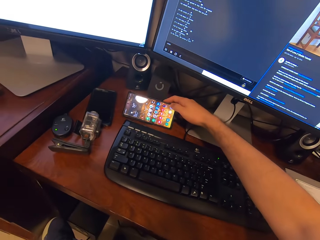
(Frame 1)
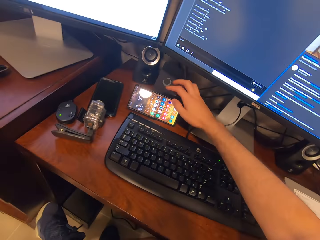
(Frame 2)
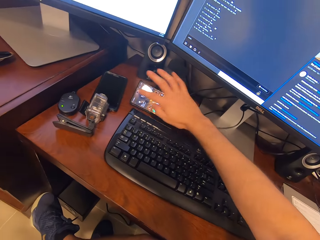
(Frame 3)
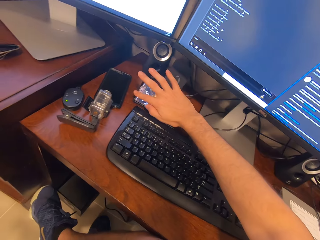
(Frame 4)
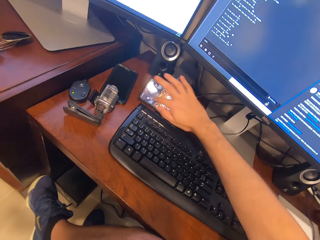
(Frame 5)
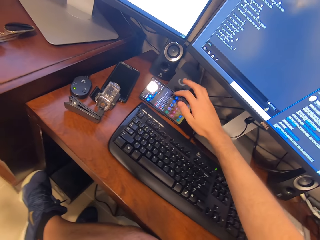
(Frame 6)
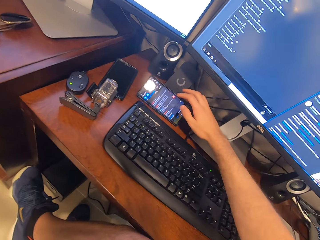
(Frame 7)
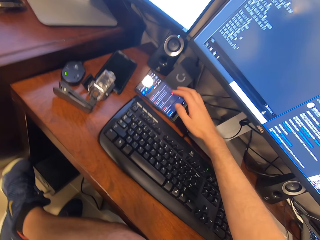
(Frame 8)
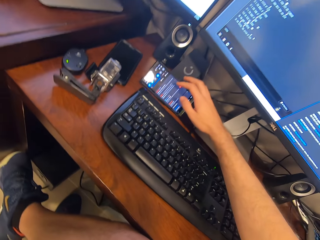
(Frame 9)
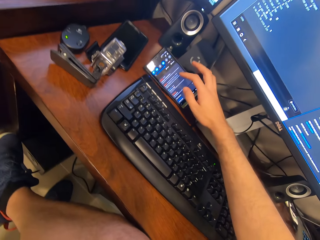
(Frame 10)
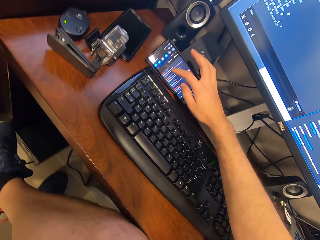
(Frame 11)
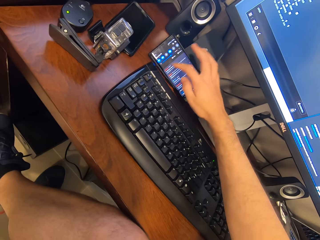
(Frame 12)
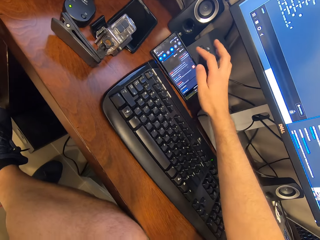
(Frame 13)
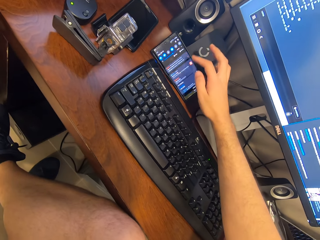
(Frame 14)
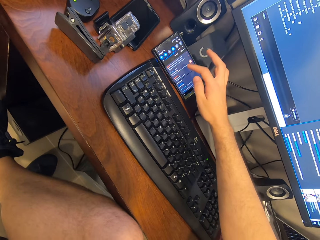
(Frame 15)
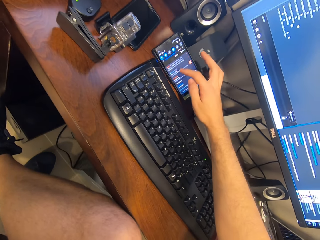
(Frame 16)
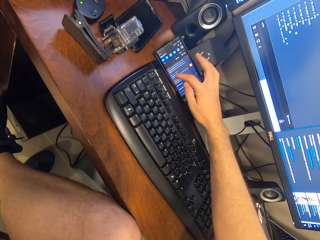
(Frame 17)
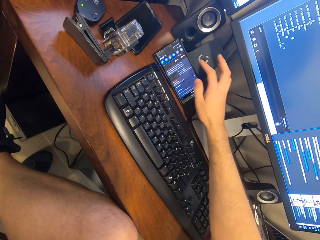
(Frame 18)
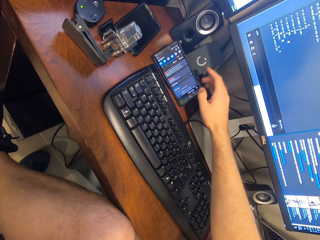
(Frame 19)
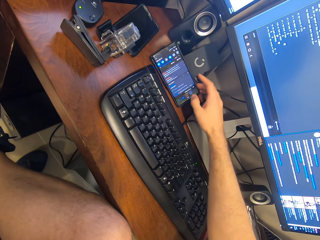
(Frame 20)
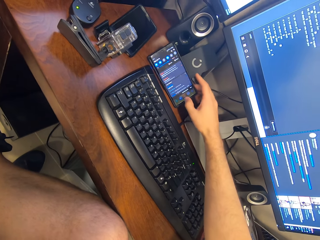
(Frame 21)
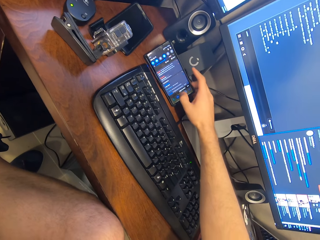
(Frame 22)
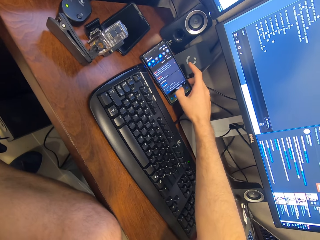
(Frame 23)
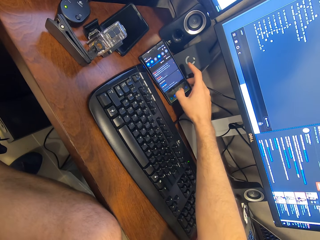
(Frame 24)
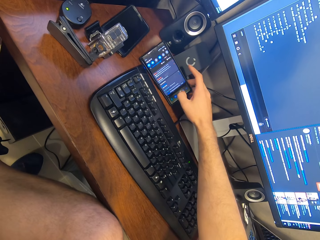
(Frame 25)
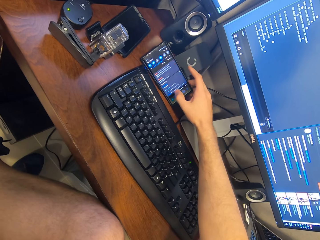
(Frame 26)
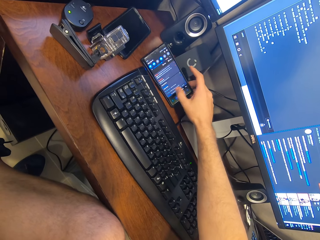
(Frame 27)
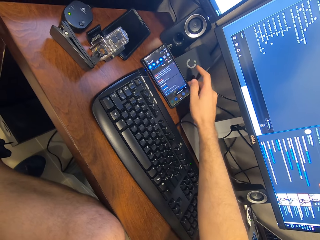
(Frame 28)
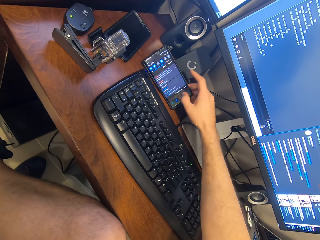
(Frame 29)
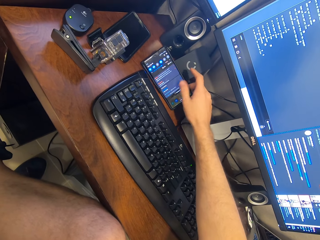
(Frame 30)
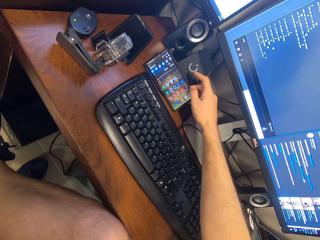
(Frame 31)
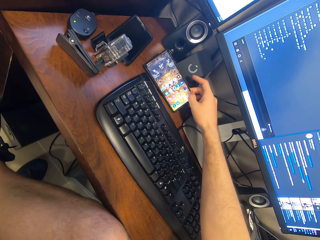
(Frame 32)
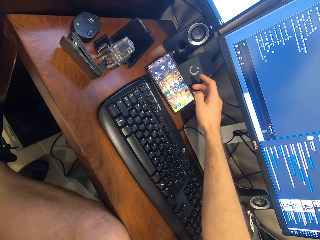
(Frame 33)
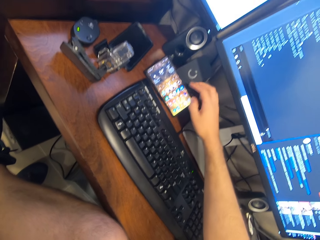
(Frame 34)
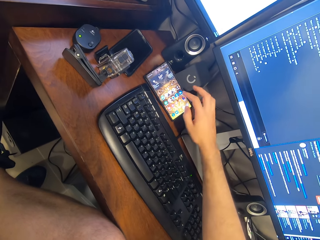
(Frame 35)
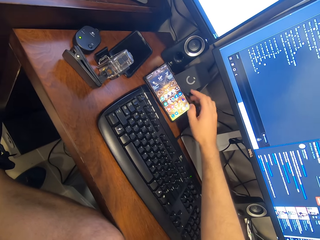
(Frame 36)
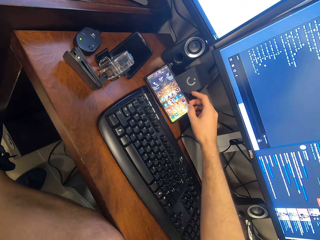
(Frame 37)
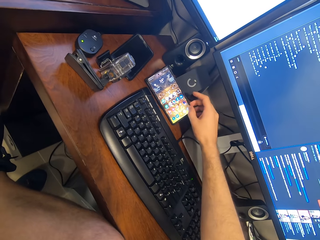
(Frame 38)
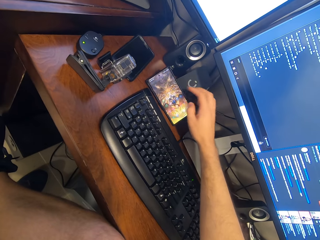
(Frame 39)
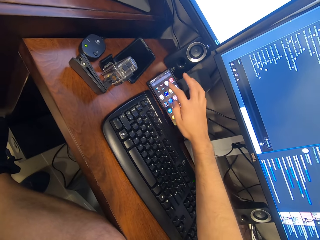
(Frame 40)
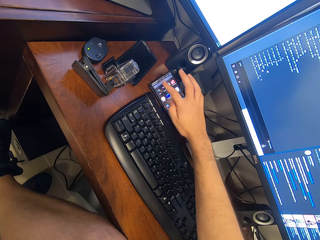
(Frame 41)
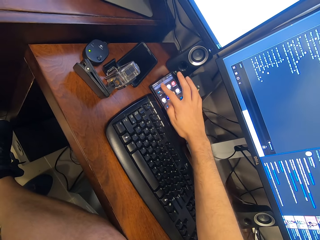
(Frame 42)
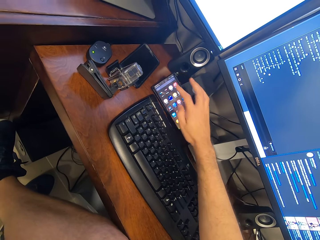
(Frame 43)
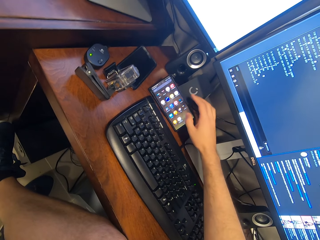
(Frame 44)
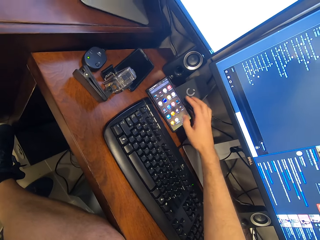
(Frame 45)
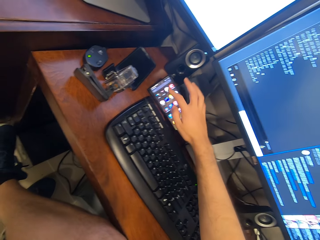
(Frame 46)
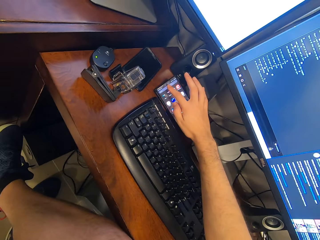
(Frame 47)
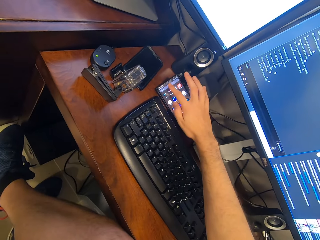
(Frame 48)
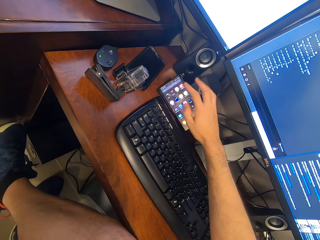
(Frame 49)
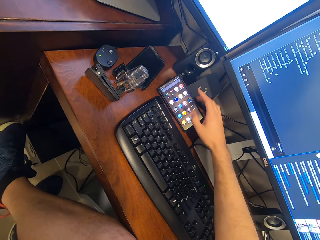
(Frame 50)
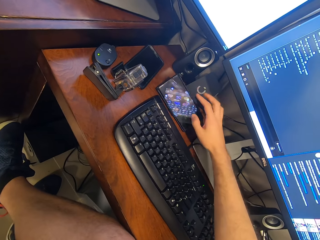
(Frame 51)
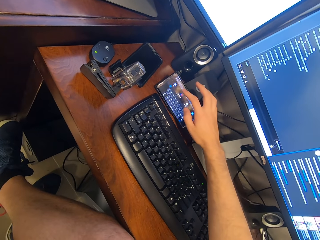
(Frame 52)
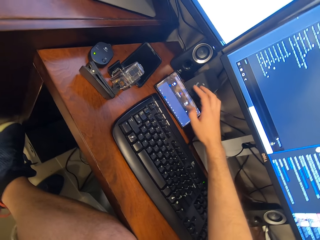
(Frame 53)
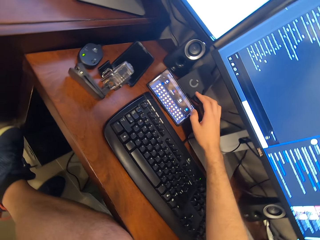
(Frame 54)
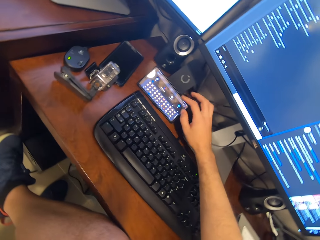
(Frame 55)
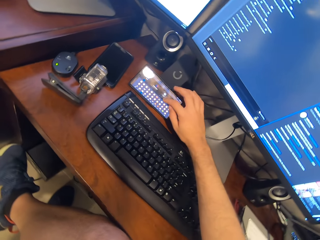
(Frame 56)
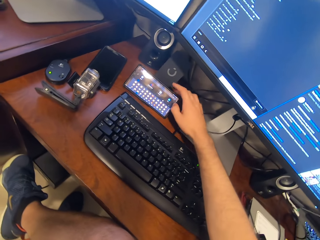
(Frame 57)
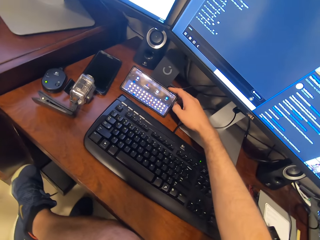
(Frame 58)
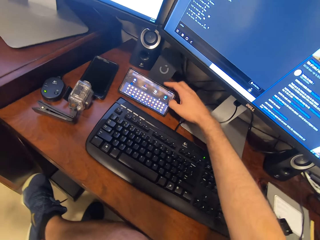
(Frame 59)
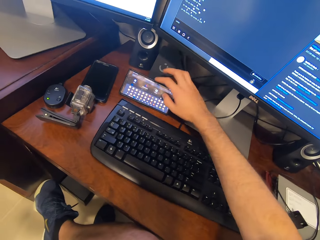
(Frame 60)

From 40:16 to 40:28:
The camera wearer presses a phone. They scroll on the phone. They operate on their phone.

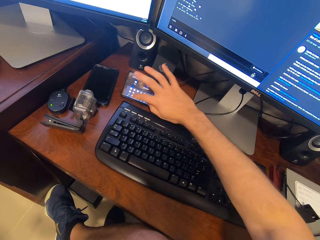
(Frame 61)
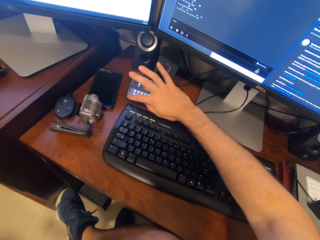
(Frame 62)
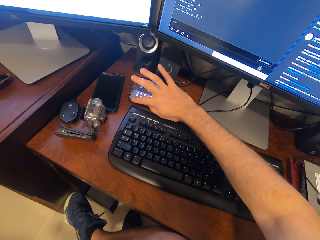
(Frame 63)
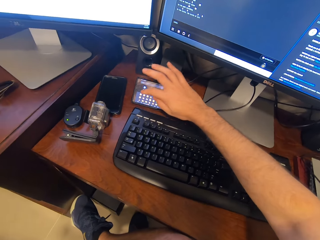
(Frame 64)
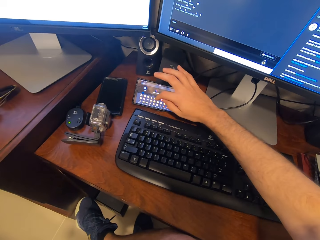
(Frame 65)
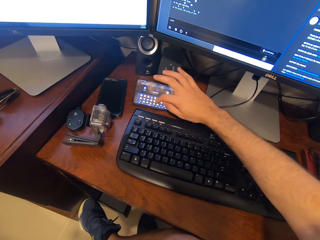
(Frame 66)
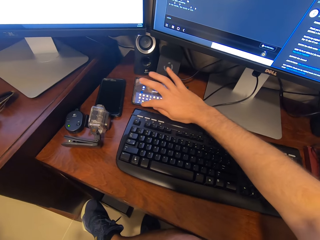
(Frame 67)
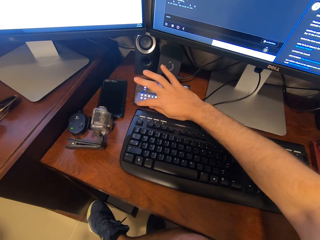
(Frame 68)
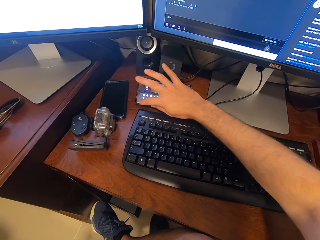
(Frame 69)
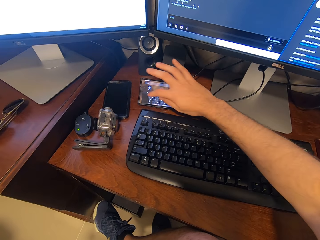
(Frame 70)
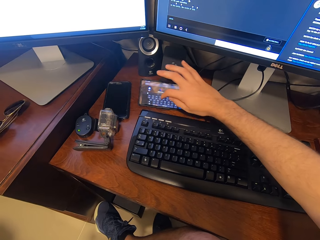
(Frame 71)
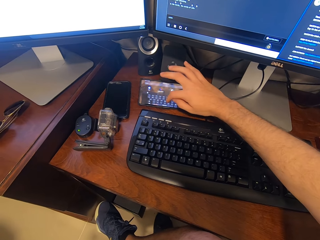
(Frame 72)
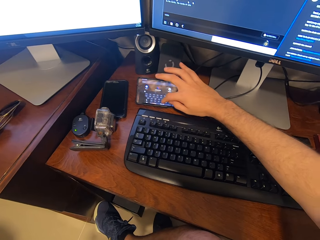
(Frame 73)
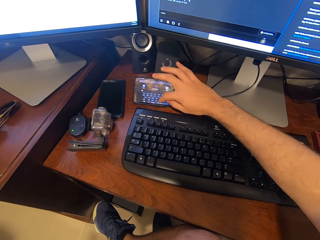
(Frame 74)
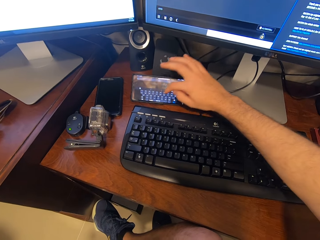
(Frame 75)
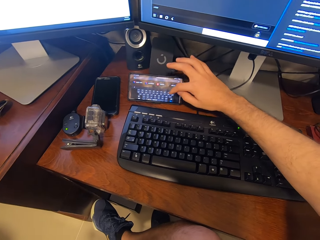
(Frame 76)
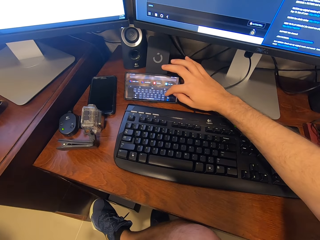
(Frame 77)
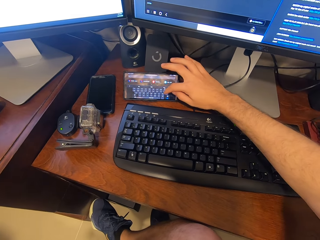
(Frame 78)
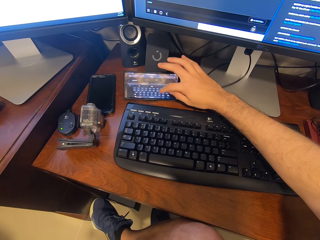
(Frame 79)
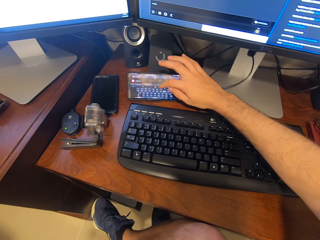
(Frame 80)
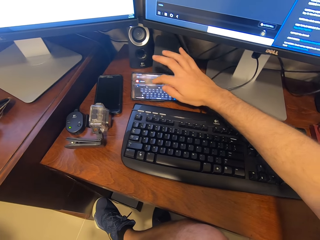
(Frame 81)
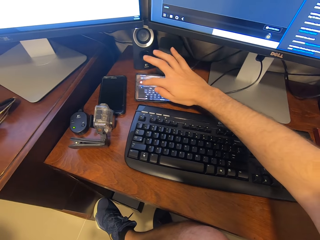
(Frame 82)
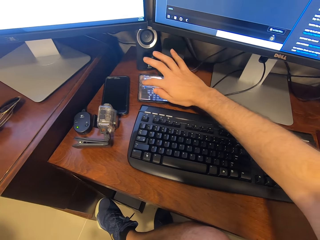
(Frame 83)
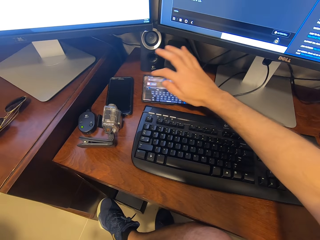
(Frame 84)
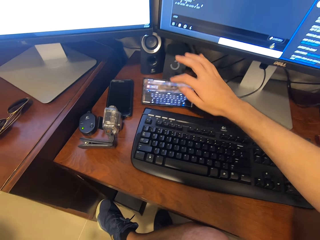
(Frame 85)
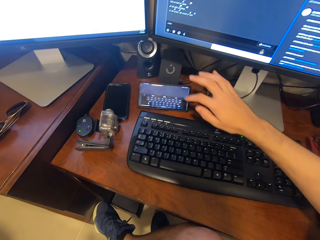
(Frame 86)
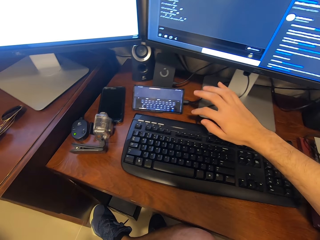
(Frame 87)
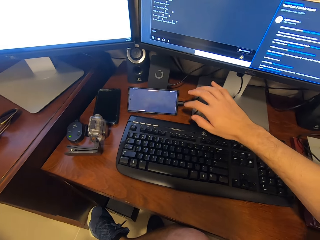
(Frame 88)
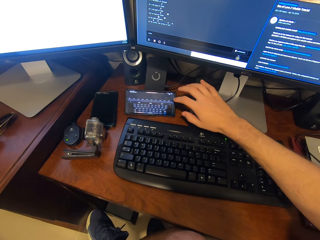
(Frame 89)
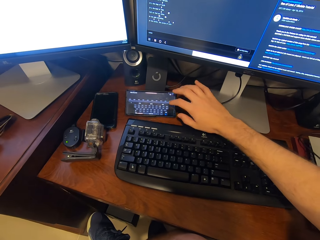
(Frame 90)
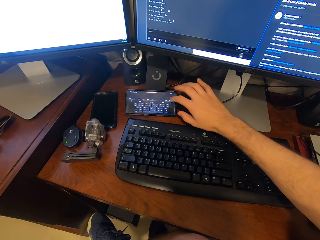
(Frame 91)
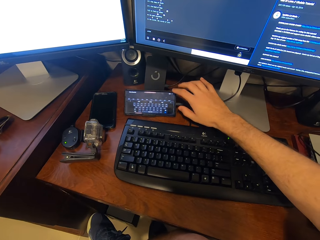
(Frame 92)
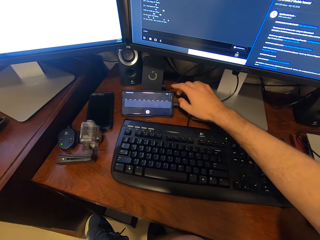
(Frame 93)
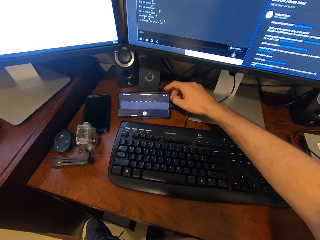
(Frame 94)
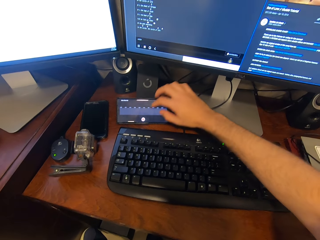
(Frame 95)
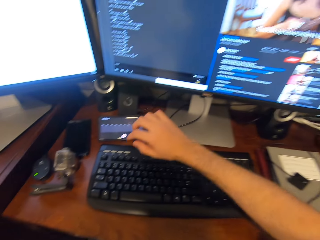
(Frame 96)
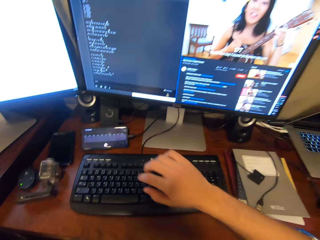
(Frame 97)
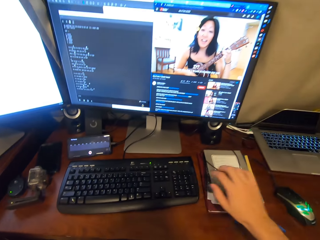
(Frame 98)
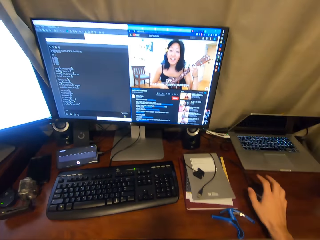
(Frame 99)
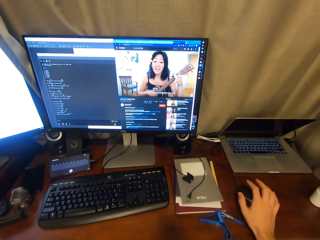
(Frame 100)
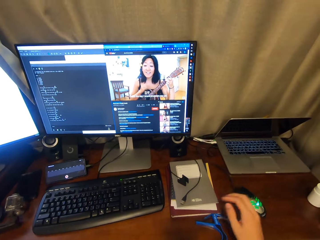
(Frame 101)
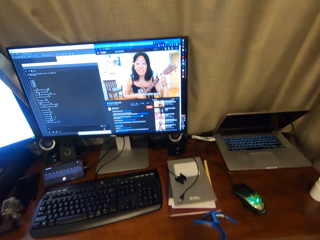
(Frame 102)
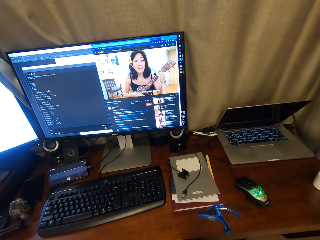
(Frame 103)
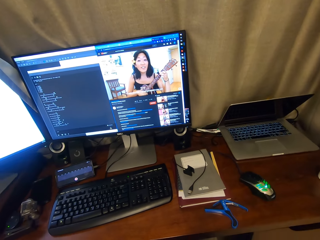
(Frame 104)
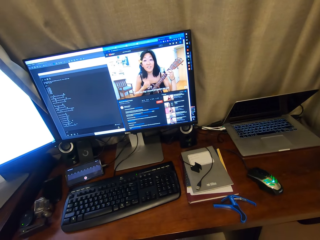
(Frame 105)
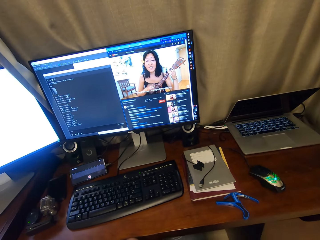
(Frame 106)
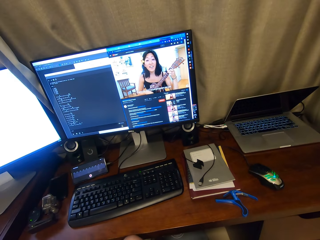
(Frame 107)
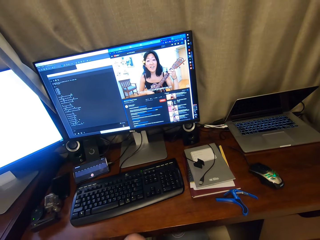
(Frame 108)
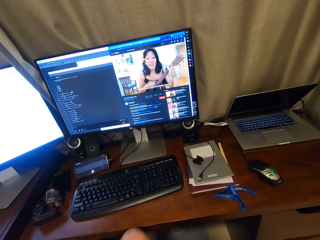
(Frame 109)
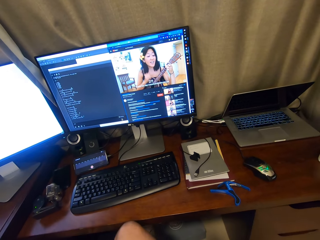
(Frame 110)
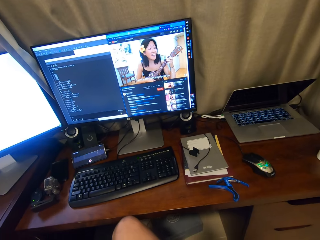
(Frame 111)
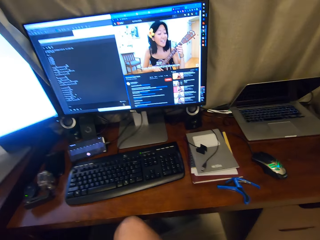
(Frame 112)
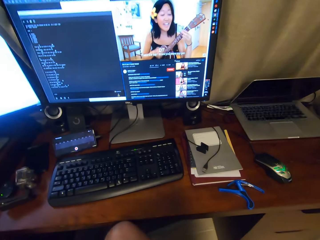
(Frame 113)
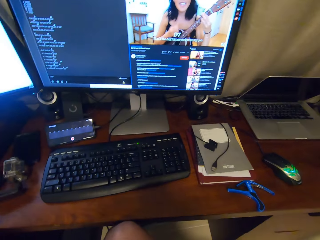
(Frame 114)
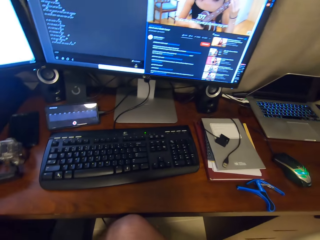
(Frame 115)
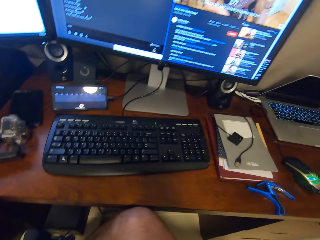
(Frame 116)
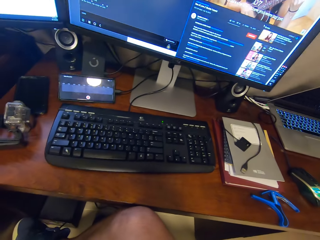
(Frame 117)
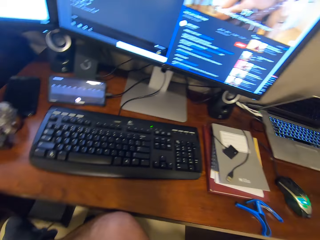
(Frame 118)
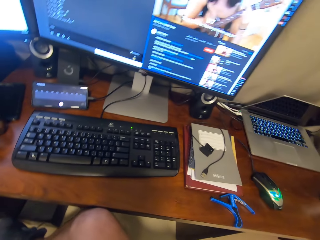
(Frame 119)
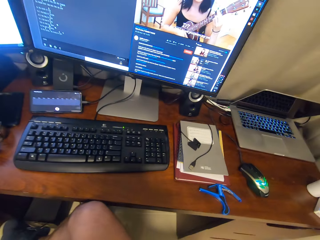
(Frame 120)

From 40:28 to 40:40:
The camera wearer touches a mouse.
